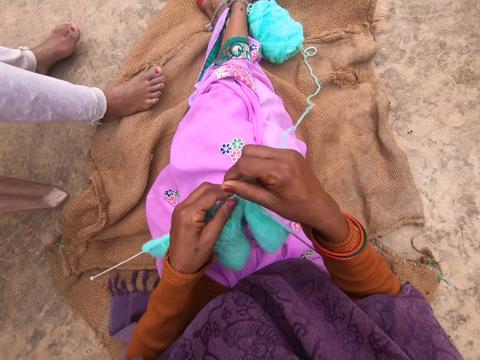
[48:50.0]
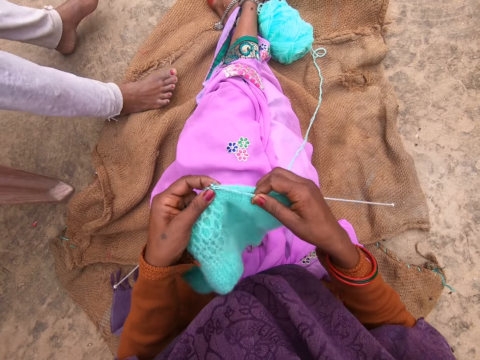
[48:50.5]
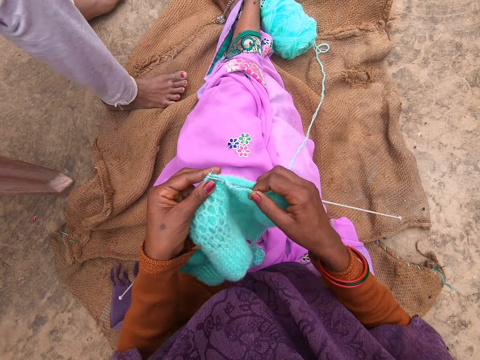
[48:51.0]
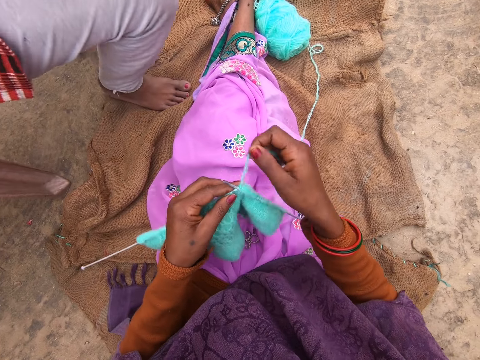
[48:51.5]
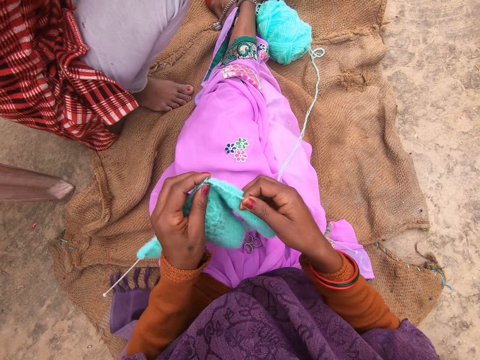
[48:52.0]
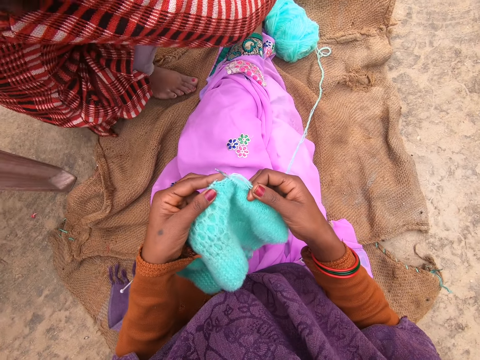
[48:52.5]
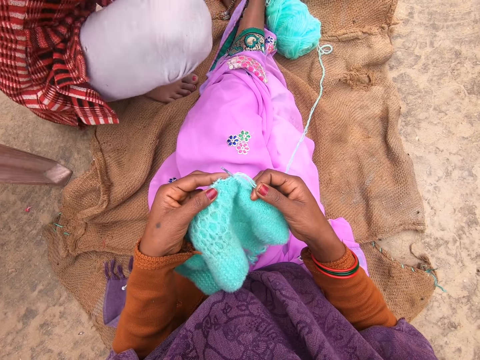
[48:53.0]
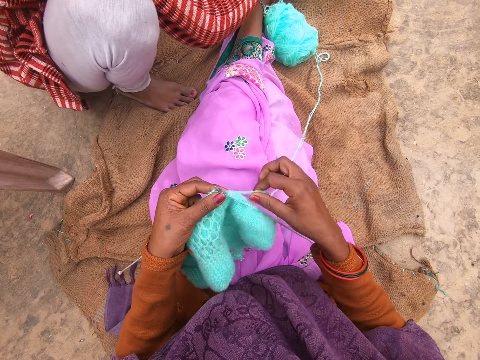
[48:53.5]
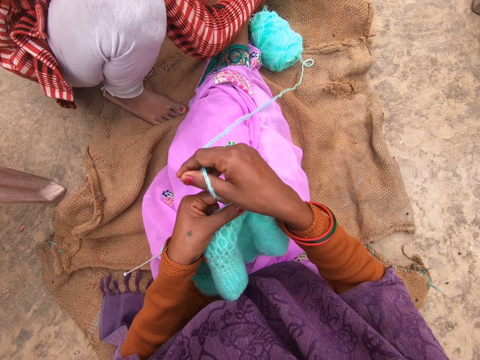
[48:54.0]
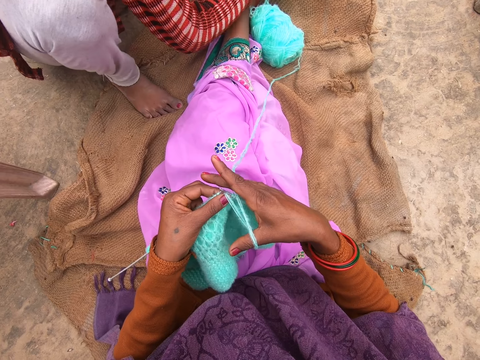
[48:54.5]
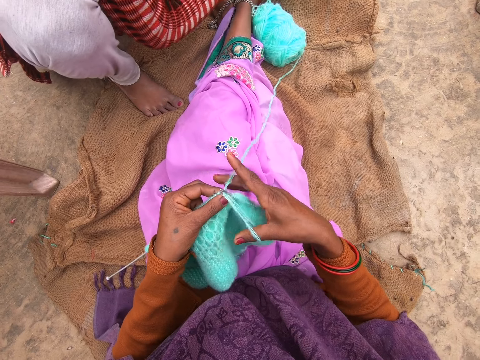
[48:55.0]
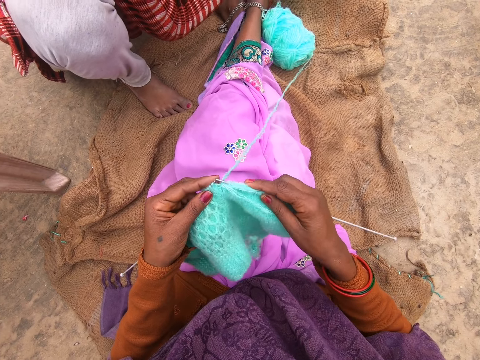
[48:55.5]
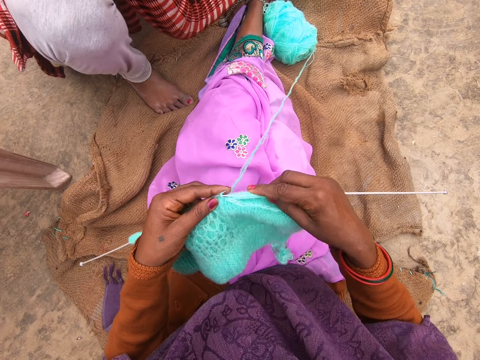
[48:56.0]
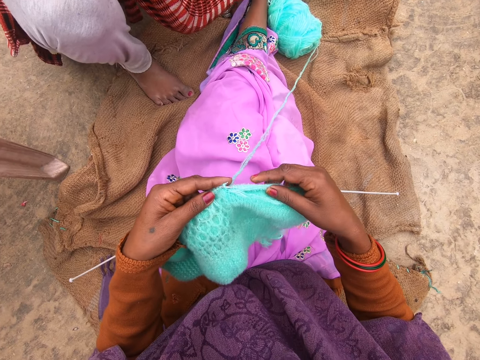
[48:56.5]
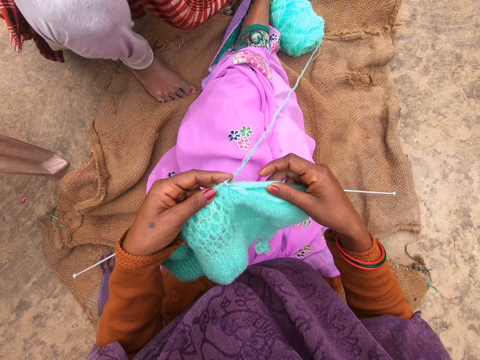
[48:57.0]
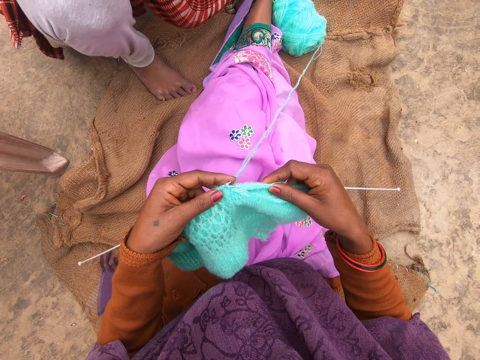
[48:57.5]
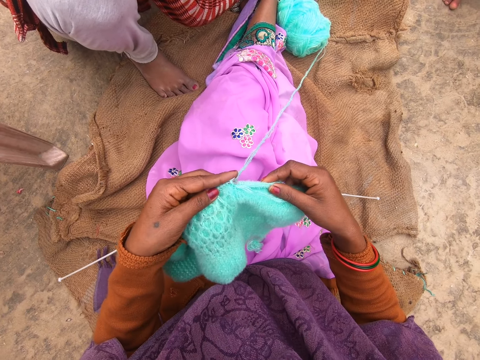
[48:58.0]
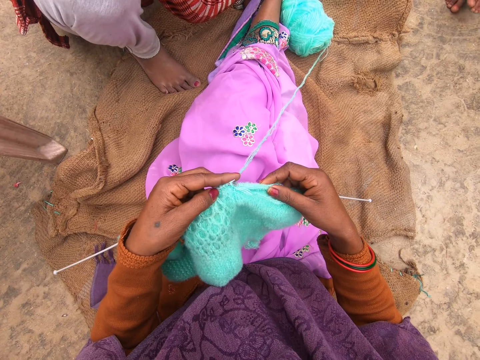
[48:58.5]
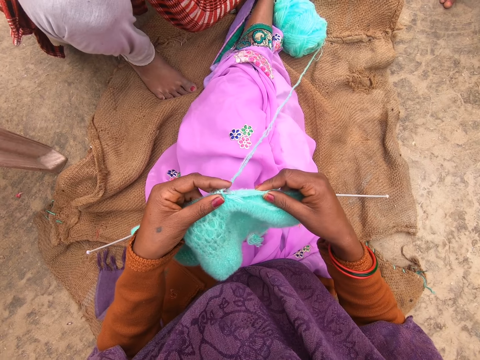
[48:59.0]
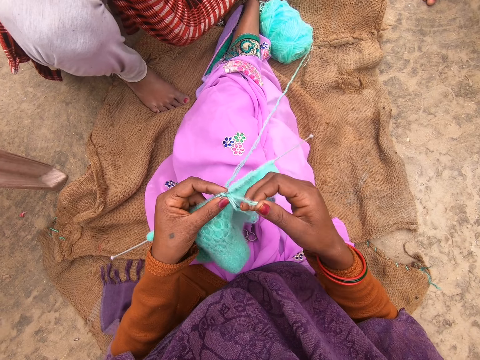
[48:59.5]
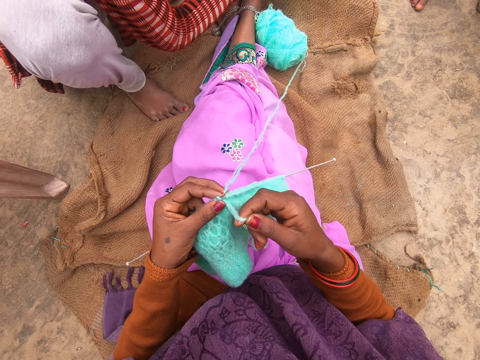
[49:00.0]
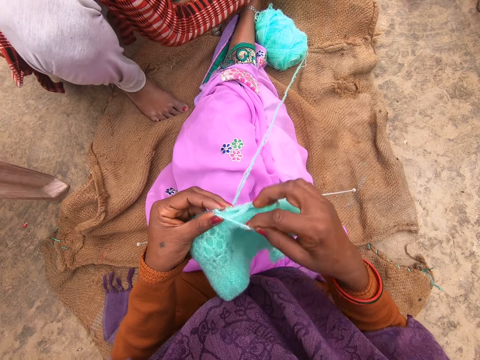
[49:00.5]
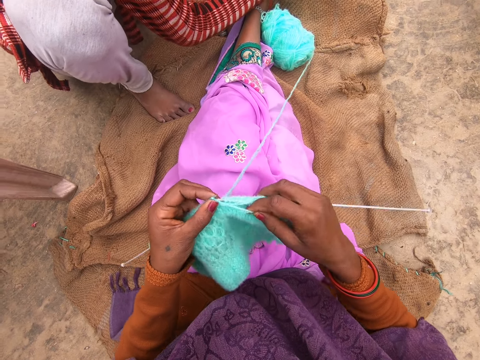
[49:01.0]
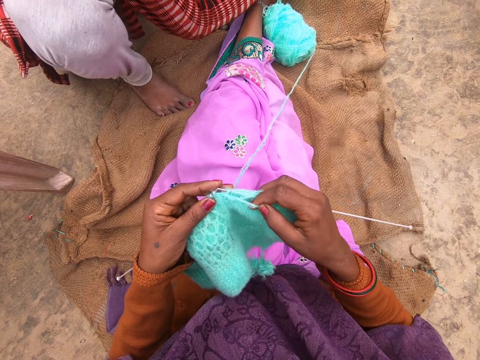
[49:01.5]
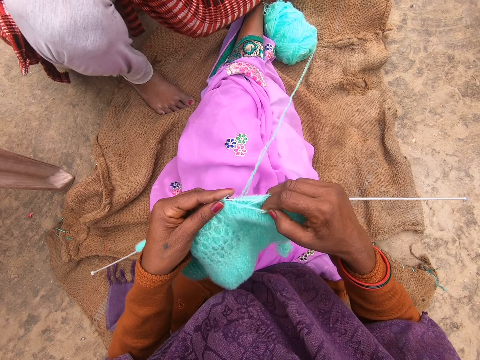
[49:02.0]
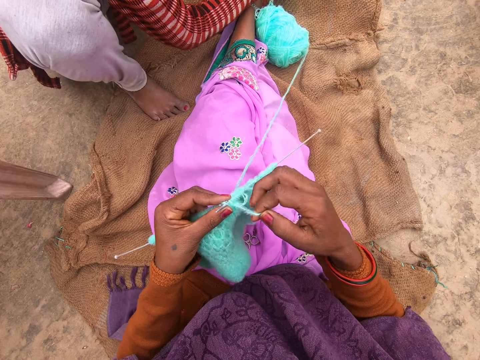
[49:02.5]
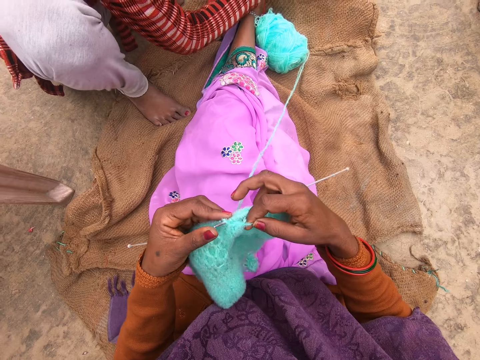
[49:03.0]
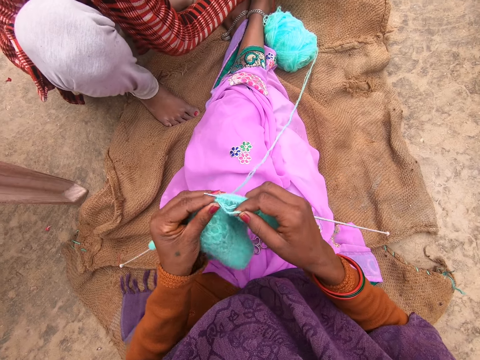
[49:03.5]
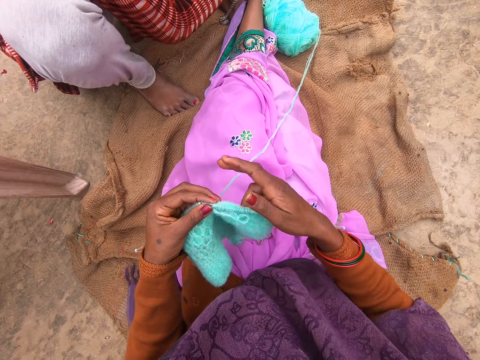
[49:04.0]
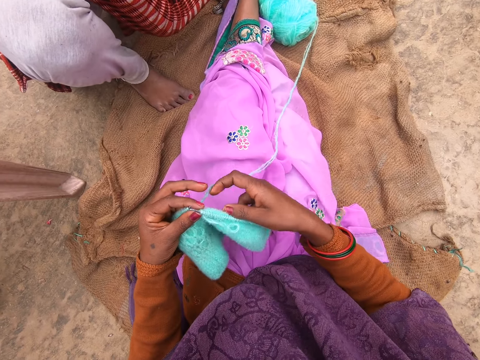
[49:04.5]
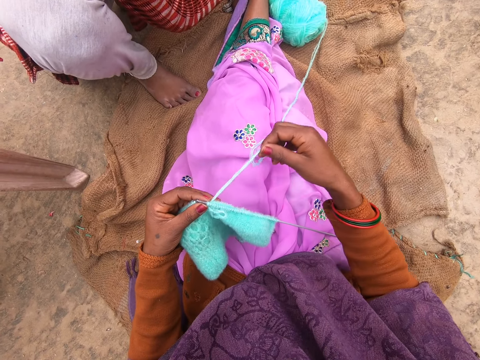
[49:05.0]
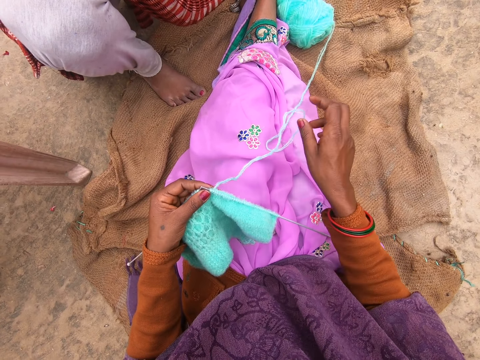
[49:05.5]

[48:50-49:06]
The camera wearer rolls the yarn or knitting thread on the needle. They knit a fabric with a knitting needle. They coil the knitting thread on the knitting needle. They knit the yarn with the needle. A man squats. The camera wearer coils the knitting thread on the knitting needle. They knit the fabric with the knitting needle. They coil the knitting thread on the knitting needle. They knit the fabric with the knitting needle and coil the knitting thread on the knitting needle. They knit the yarn with the needle.

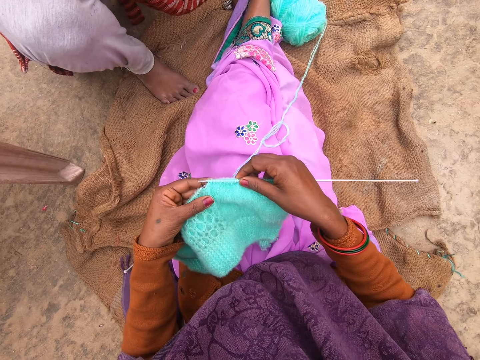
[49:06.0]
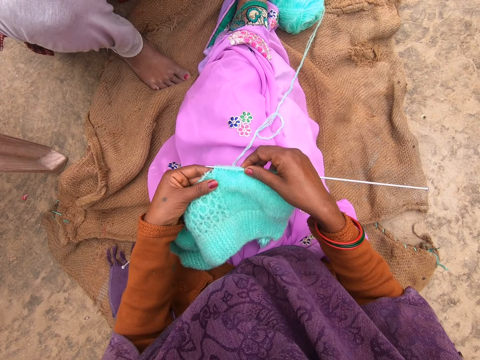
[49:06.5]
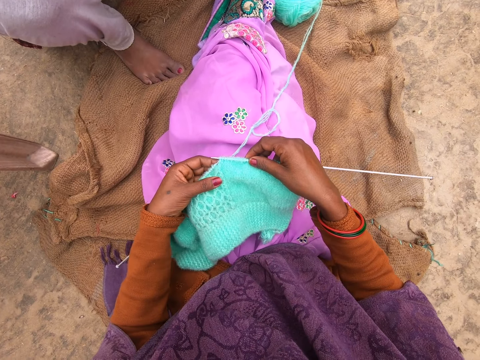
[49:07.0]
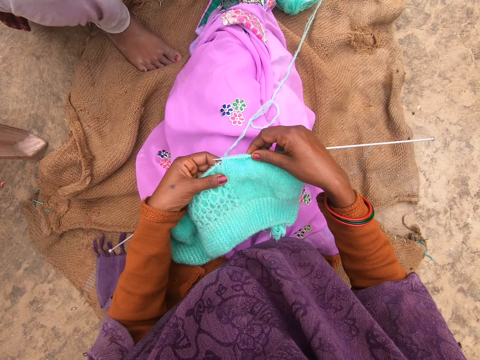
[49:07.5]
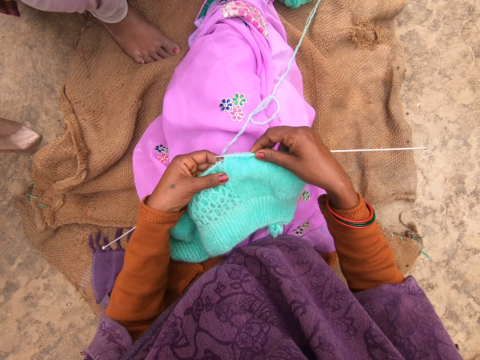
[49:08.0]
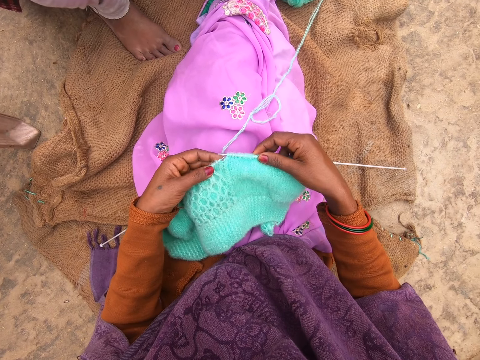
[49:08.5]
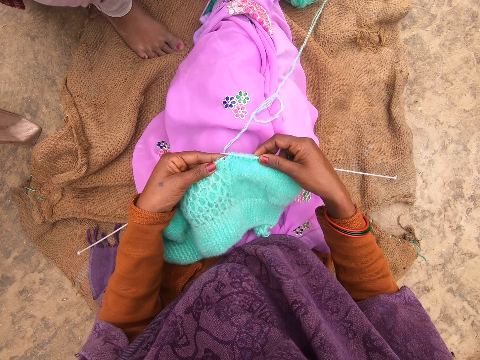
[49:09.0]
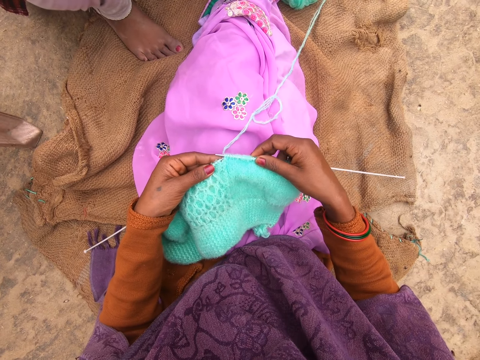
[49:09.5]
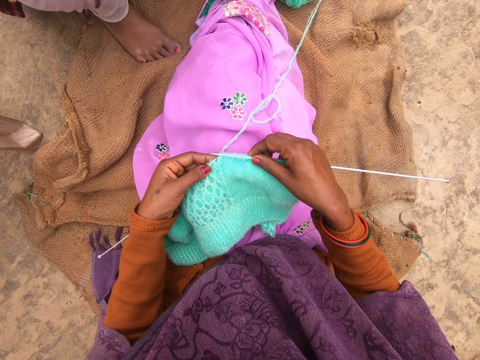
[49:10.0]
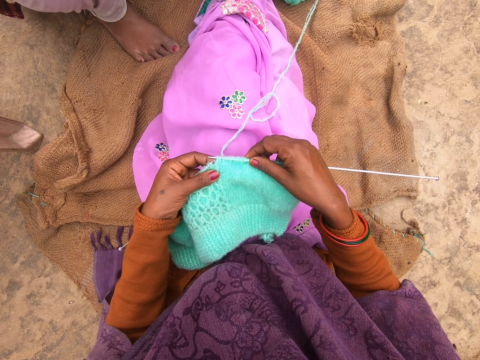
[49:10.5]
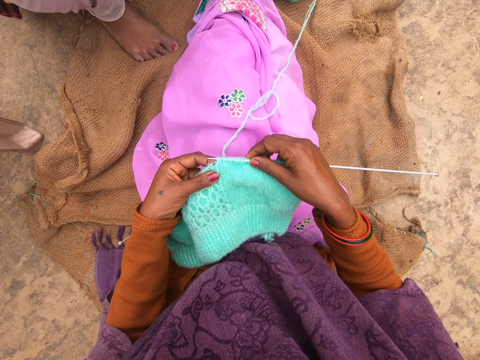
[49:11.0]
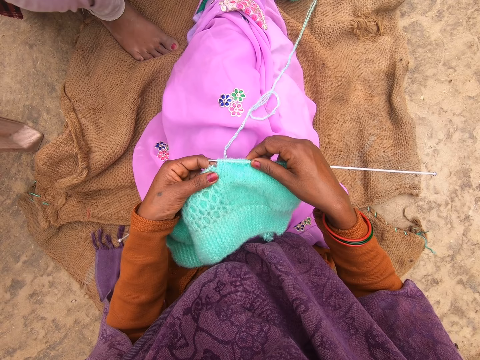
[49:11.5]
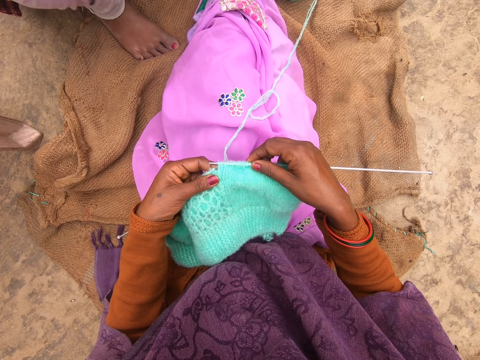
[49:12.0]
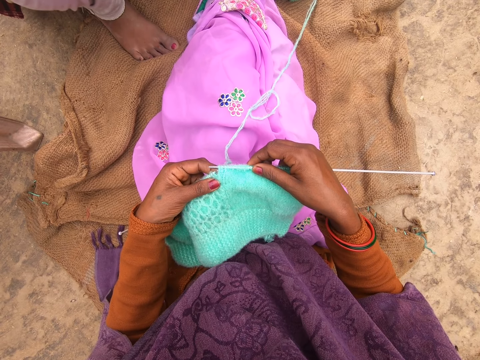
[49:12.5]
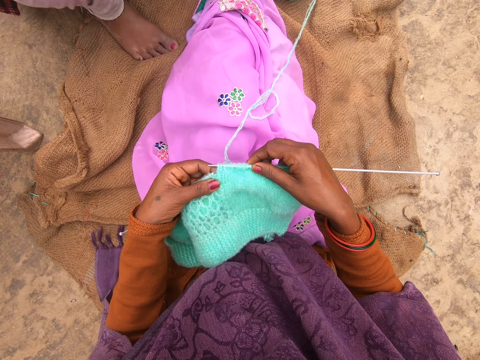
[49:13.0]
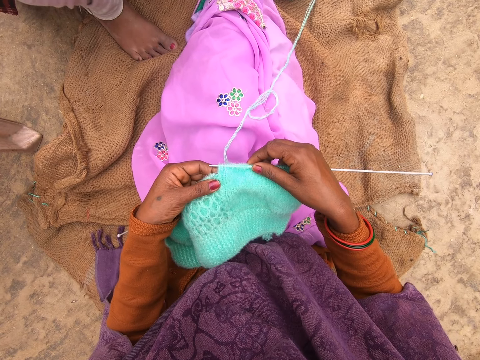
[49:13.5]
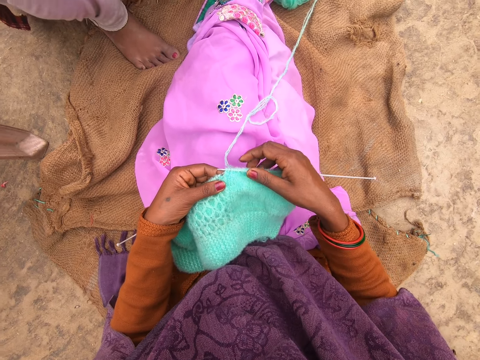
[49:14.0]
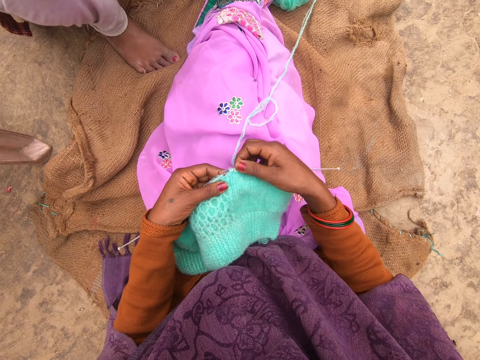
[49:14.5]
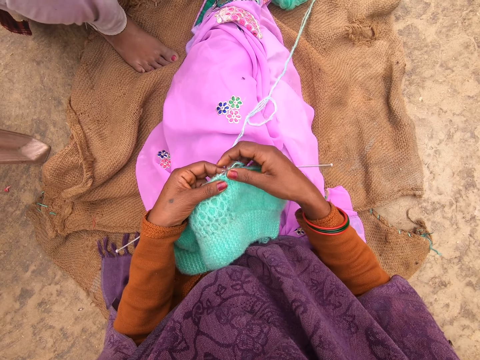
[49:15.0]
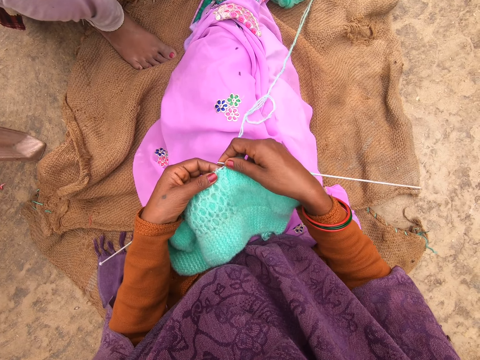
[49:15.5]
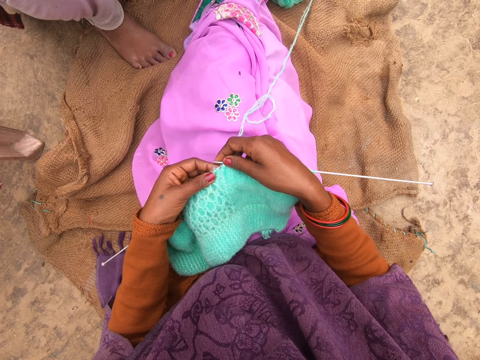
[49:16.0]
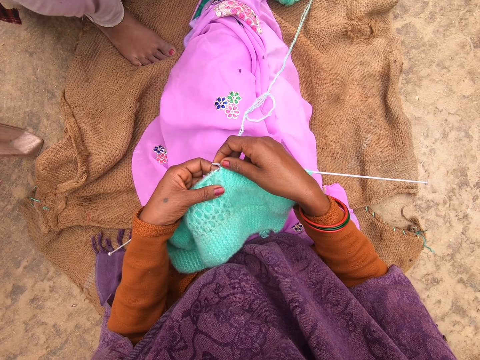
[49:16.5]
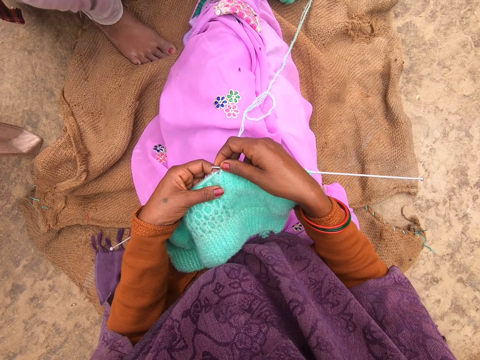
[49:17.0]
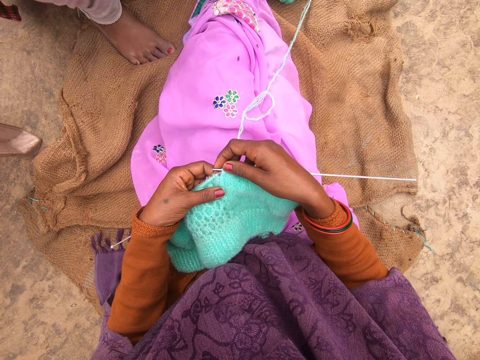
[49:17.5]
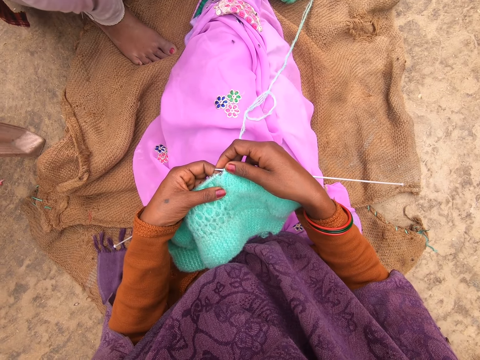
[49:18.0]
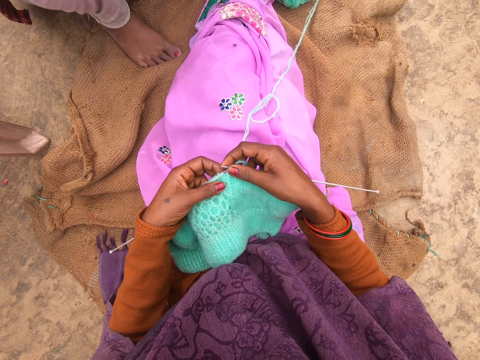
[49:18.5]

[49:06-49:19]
The camera wearer looks at the fabric.
